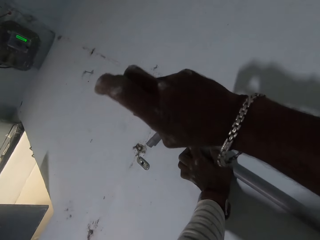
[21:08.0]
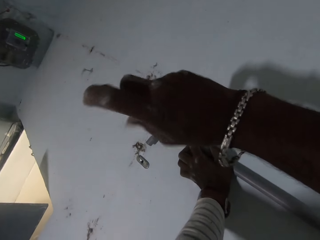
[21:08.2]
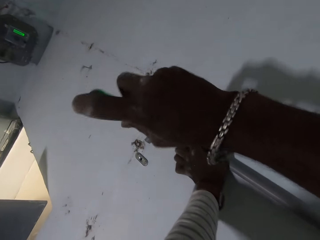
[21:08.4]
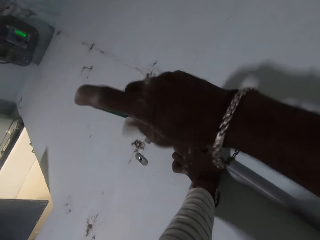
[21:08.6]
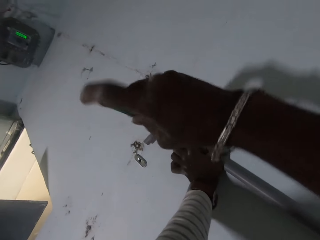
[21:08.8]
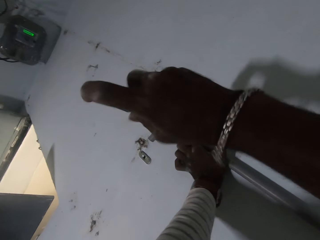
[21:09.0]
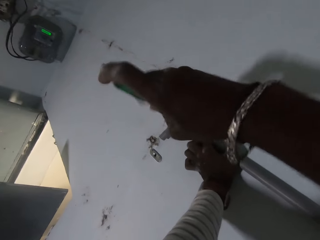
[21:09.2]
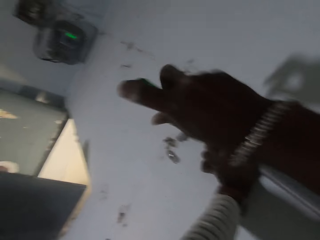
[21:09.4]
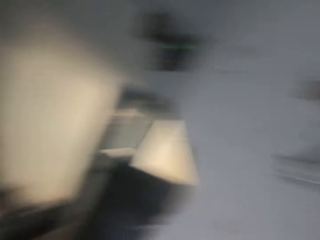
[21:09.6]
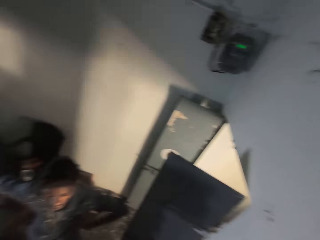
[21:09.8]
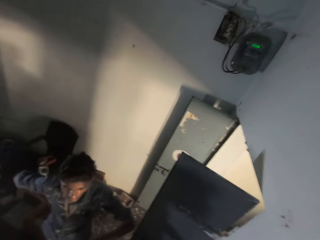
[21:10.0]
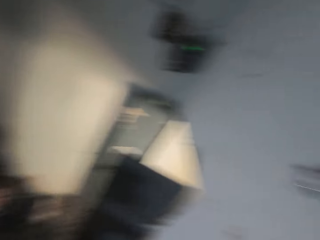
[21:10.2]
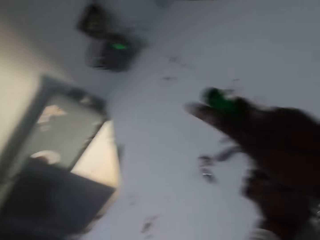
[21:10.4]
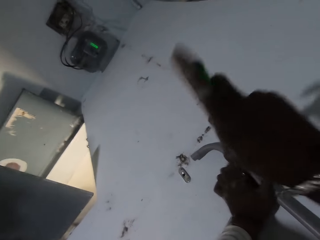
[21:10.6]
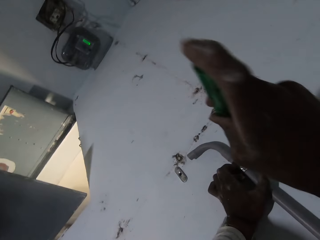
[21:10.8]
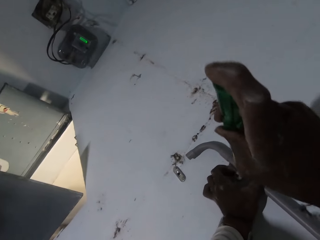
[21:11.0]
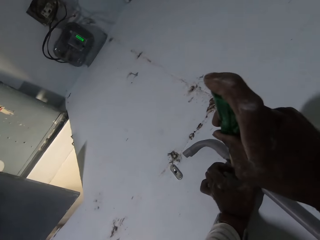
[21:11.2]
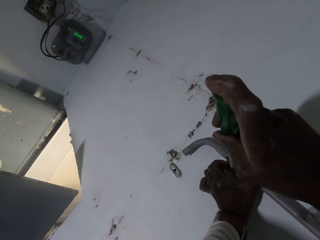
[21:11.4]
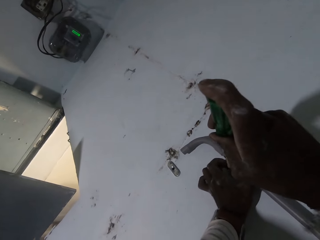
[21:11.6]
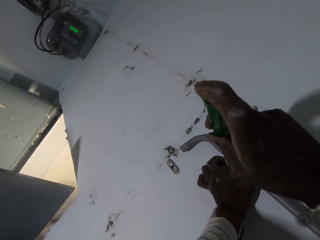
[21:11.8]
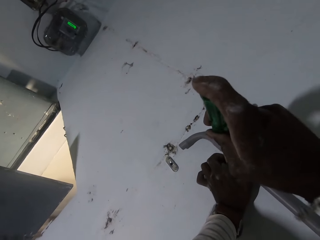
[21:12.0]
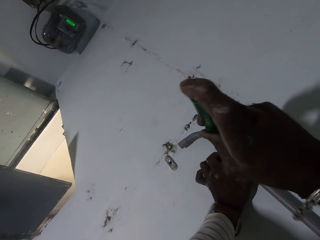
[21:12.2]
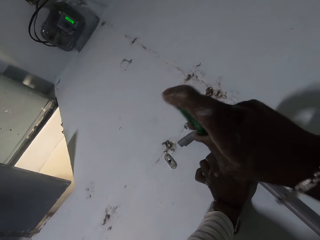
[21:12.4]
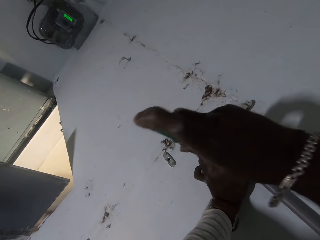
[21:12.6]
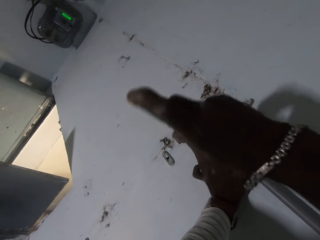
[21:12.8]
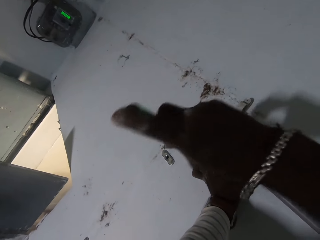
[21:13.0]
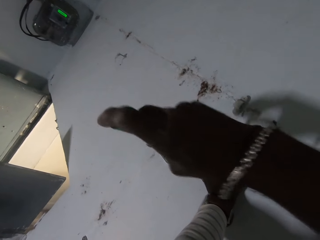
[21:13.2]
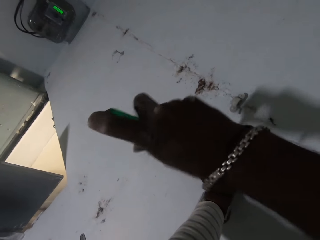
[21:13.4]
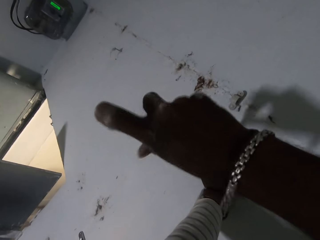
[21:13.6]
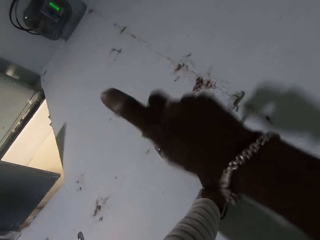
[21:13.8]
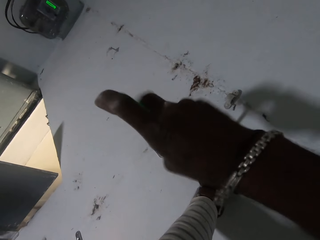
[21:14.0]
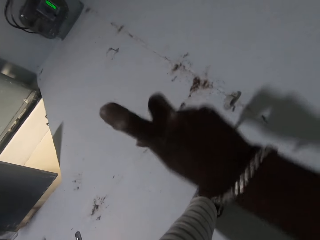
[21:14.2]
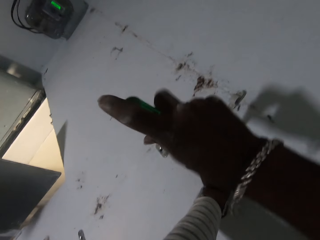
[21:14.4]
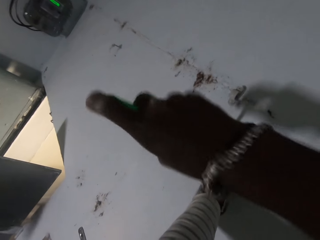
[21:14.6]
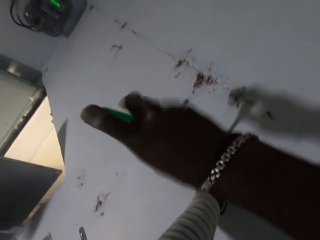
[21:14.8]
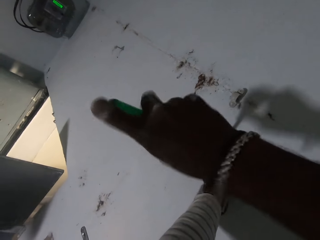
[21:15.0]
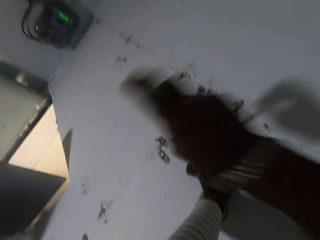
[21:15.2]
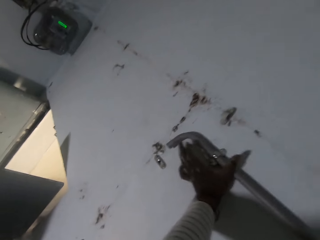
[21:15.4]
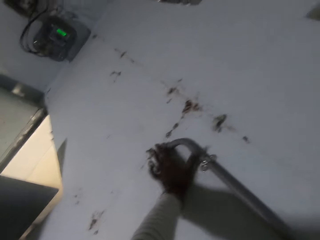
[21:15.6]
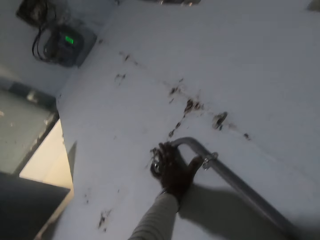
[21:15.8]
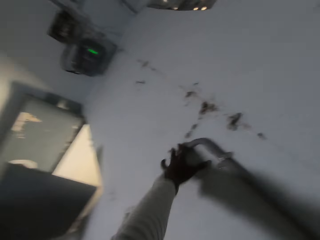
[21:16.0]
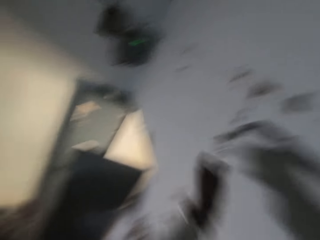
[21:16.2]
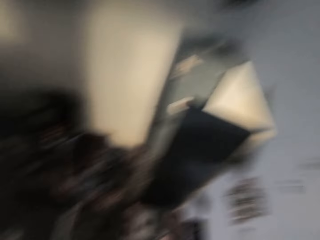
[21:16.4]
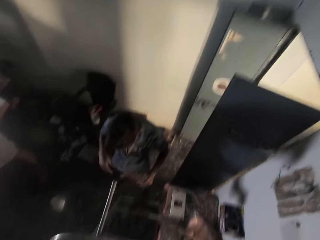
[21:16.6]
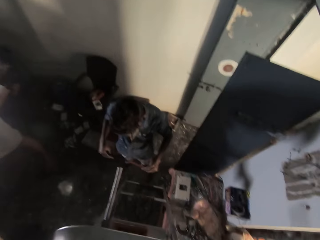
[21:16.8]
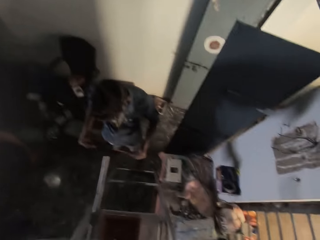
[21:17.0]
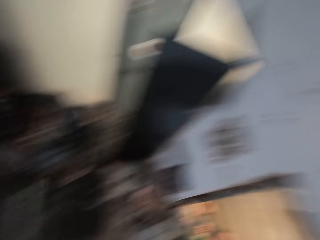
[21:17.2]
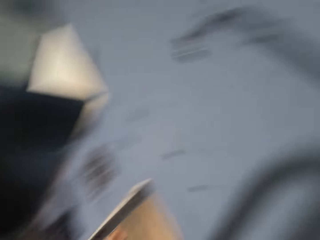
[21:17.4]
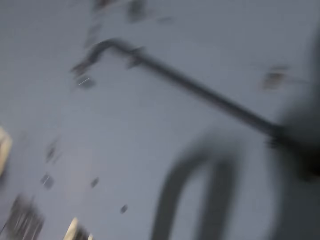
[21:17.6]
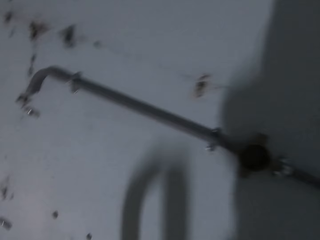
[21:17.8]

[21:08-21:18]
The camera wearer touches the rod on the wall with his left hand.

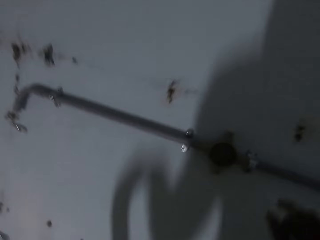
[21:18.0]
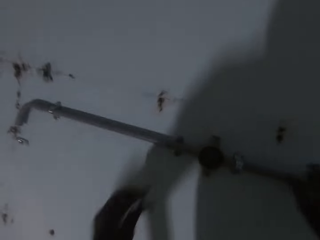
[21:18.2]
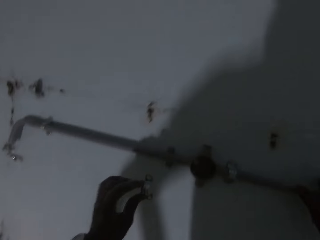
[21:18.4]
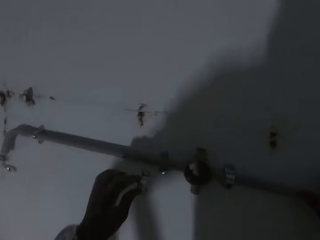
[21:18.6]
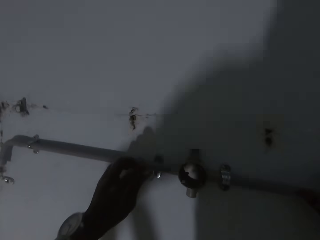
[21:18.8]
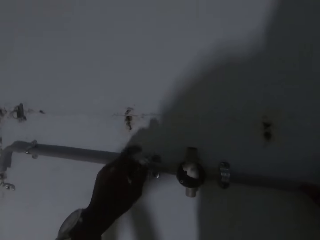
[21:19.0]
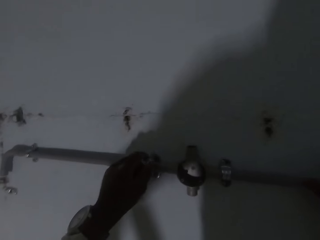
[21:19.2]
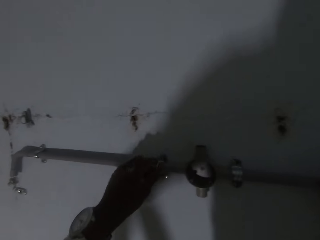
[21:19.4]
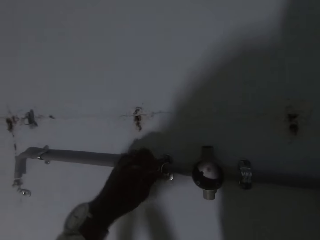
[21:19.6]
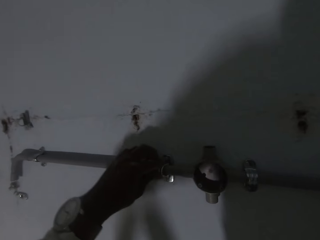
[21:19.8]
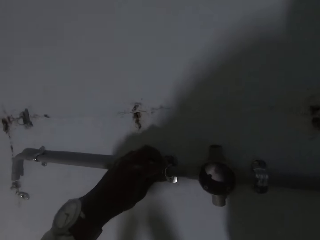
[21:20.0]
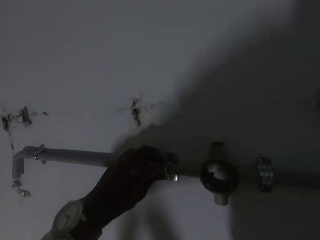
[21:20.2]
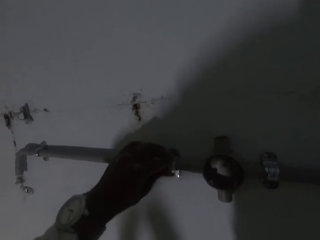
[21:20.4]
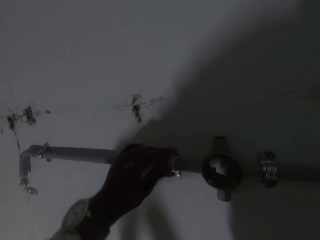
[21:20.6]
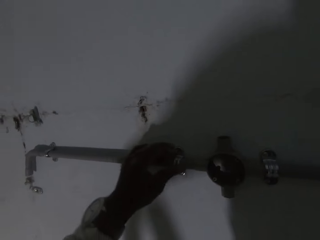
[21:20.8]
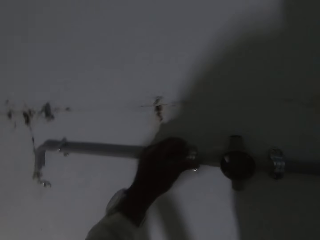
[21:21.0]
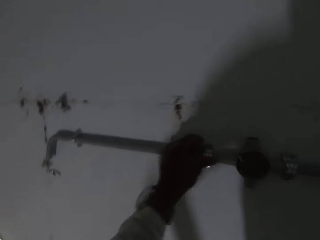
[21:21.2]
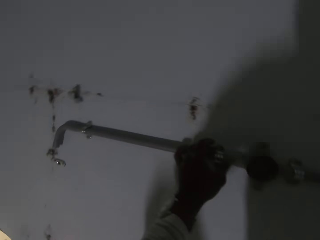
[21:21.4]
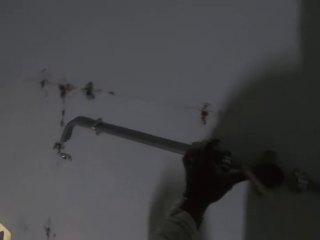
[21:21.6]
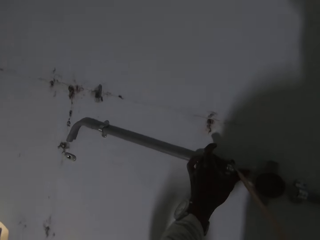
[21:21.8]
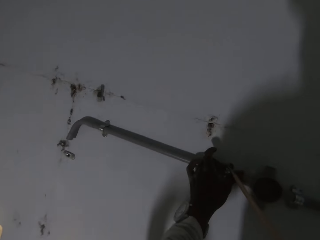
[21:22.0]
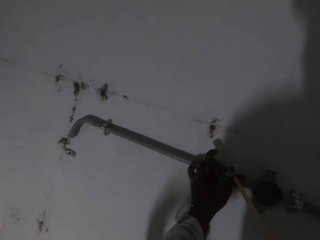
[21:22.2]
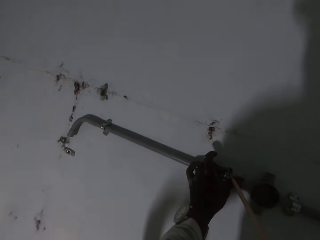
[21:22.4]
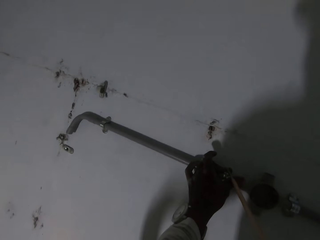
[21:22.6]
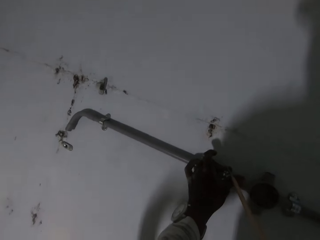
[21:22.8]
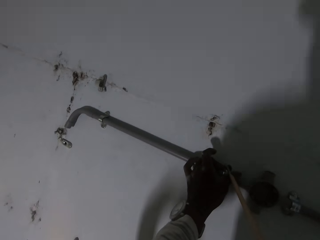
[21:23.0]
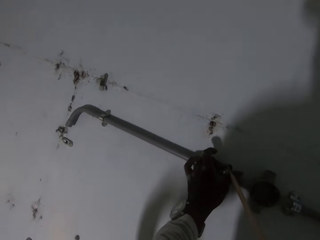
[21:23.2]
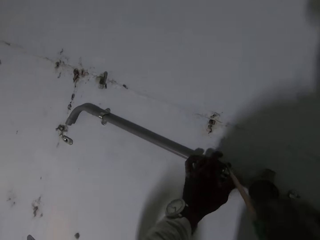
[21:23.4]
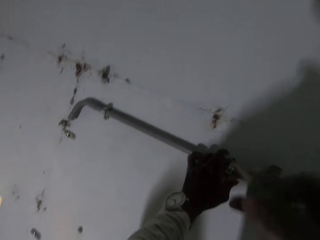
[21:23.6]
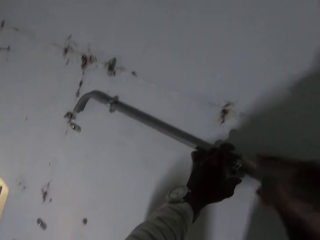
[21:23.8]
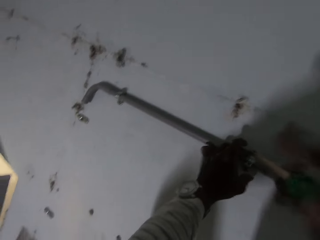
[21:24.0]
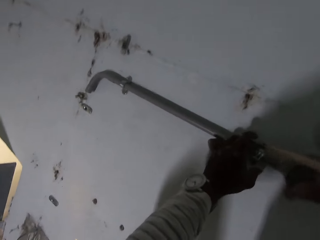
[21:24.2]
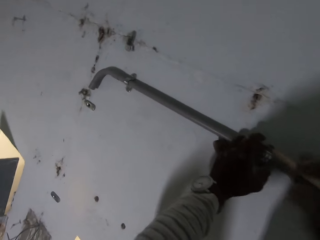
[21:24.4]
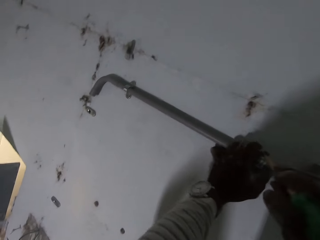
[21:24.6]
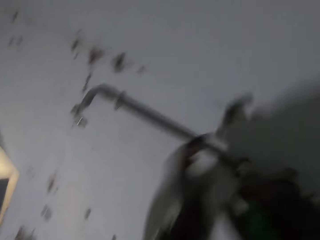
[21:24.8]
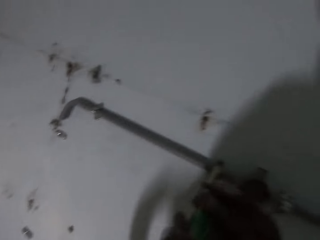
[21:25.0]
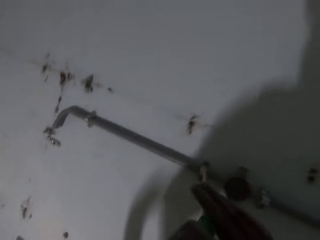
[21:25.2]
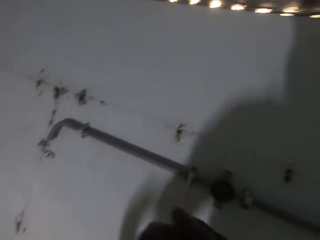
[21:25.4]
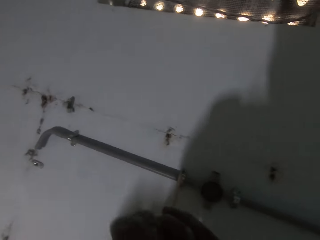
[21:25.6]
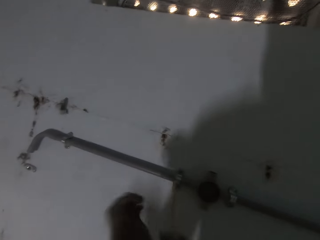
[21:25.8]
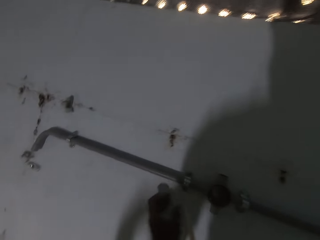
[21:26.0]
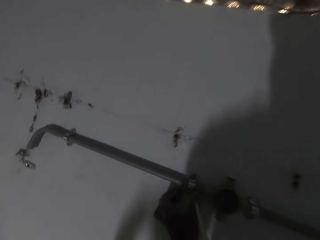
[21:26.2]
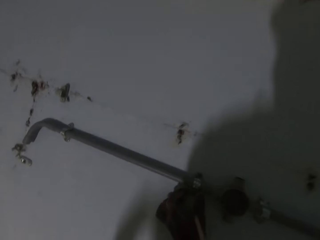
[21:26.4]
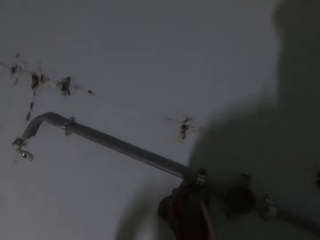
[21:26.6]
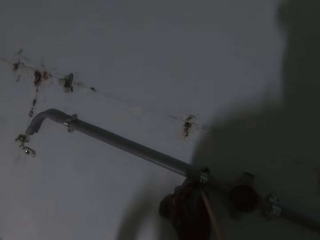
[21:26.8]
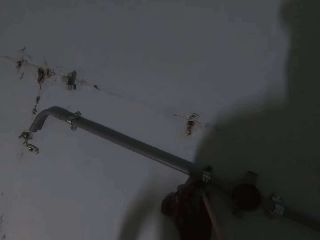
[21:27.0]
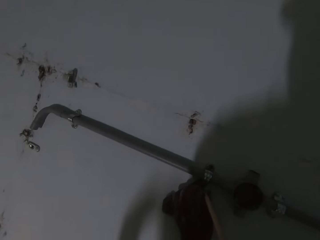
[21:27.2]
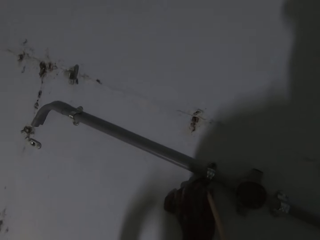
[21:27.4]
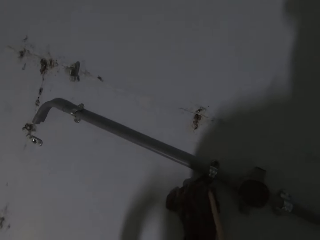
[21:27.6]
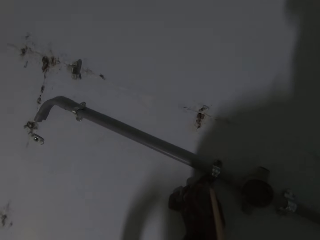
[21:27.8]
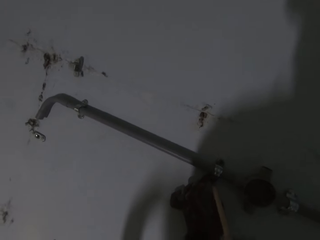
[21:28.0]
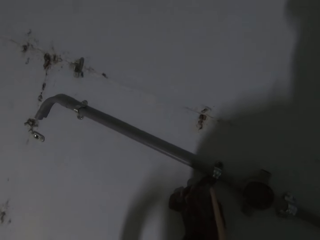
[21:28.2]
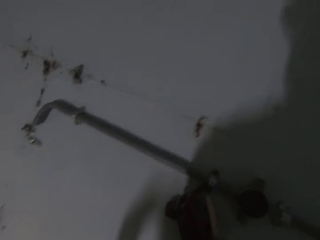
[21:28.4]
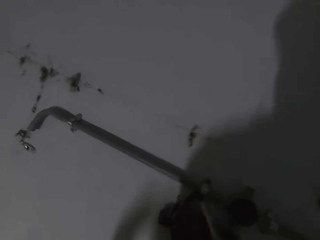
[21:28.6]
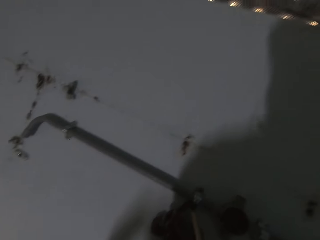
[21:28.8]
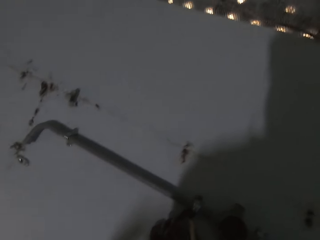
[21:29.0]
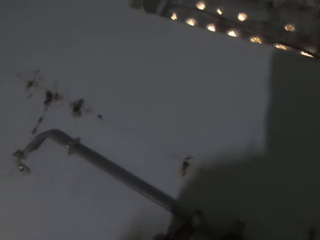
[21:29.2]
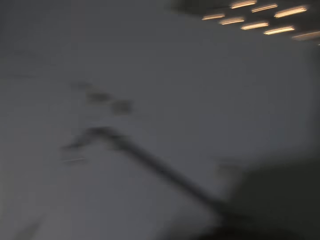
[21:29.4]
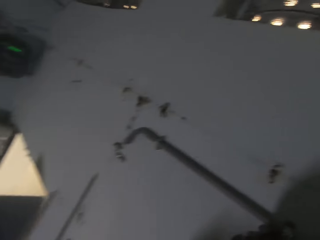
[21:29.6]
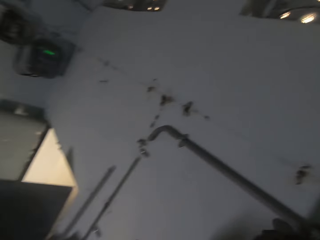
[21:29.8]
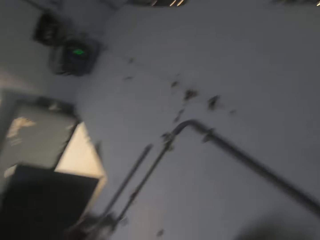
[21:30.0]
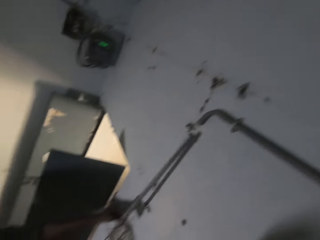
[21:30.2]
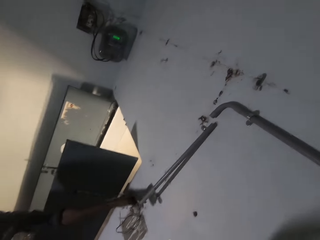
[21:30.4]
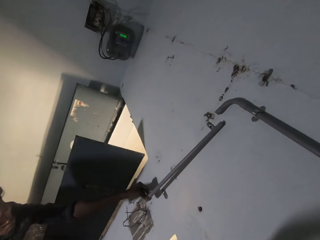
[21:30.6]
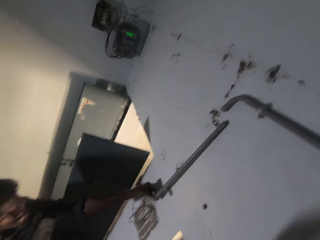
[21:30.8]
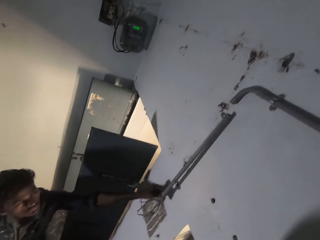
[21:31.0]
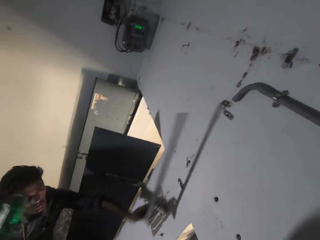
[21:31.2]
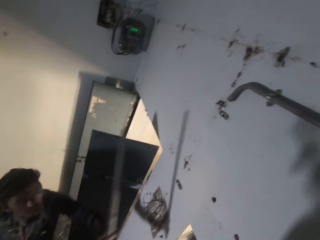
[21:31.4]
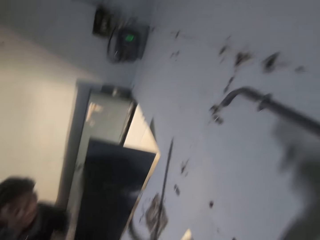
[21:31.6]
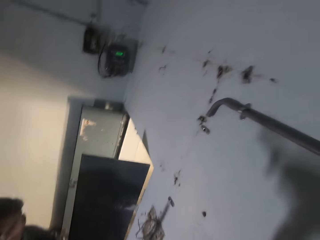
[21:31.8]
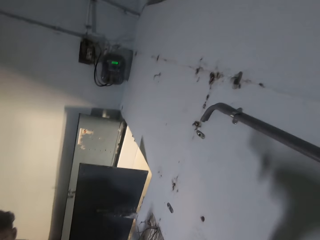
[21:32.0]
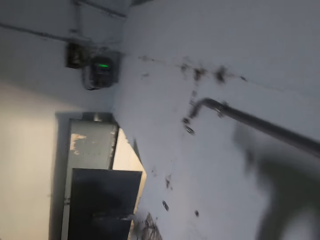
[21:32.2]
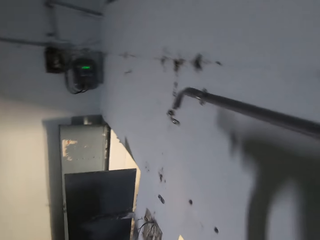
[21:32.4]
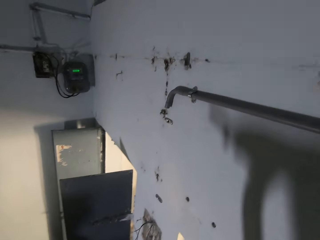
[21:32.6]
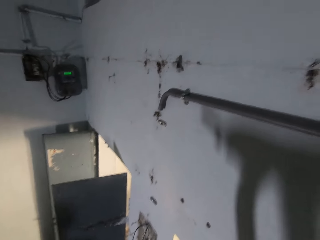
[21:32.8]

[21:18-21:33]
The camera wearer holds the rod on the wall with his right hand. He holds the rod and the hook on the wall with a clamp with his left hand. He screws the clamp to the hook on the wall with the screwdriver in his right hand. He screws the clamp to the hook on the wall with the screwdriver in his hands. He holds the clamp on the wall with his left hand. He screws the clamp to the hook on the wall with the screwdriver in his right hand. A man places the rod on the wall with his left hand.
